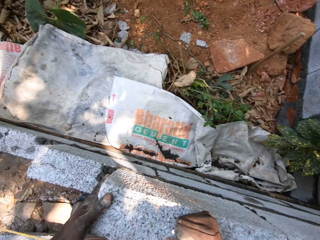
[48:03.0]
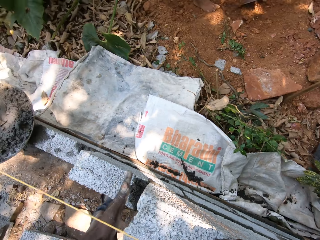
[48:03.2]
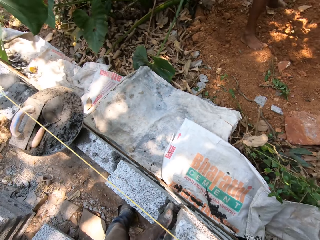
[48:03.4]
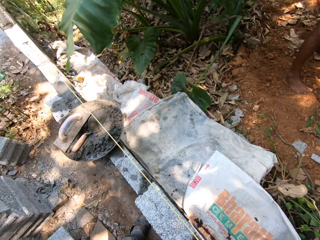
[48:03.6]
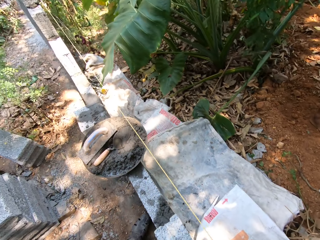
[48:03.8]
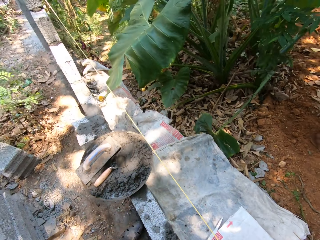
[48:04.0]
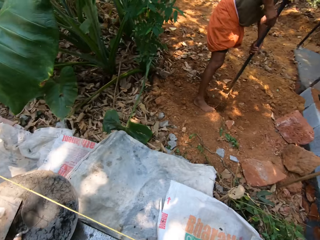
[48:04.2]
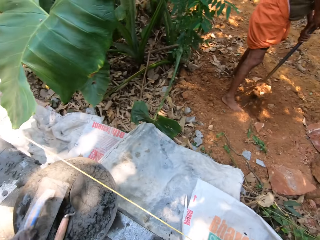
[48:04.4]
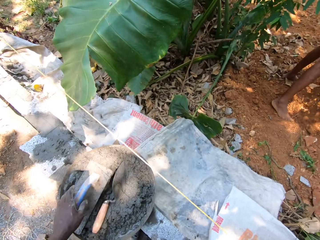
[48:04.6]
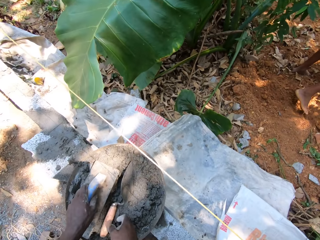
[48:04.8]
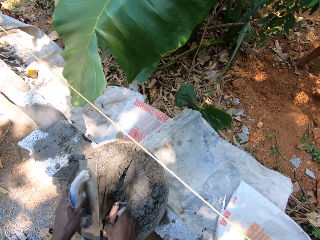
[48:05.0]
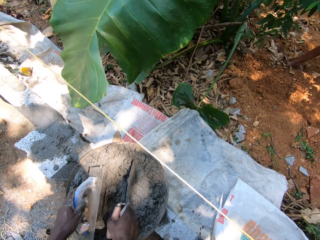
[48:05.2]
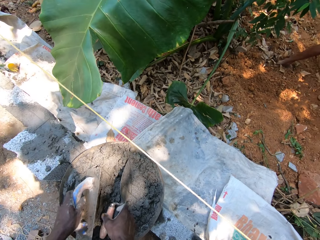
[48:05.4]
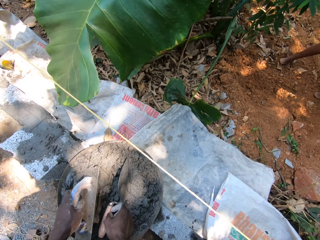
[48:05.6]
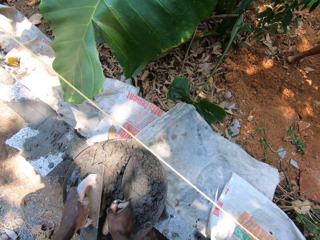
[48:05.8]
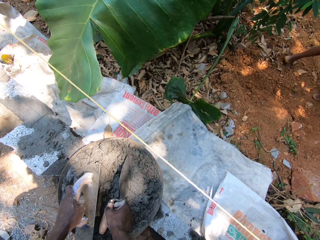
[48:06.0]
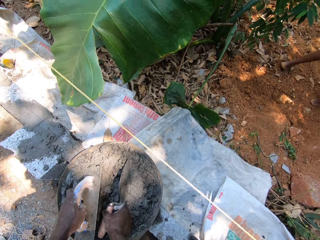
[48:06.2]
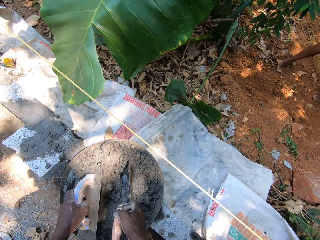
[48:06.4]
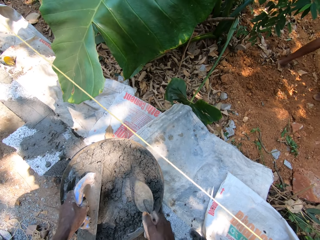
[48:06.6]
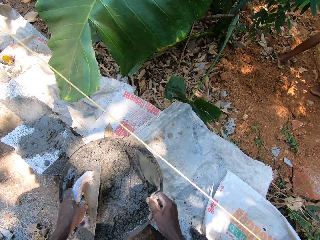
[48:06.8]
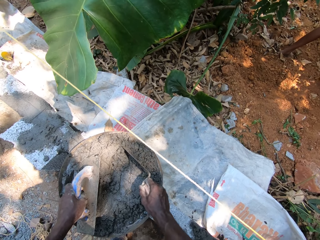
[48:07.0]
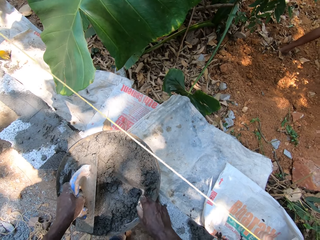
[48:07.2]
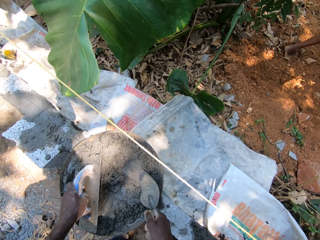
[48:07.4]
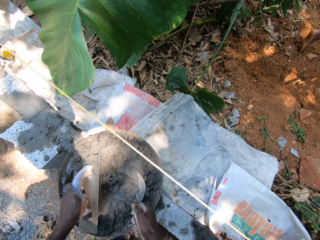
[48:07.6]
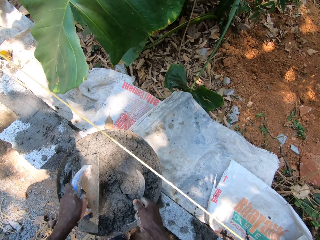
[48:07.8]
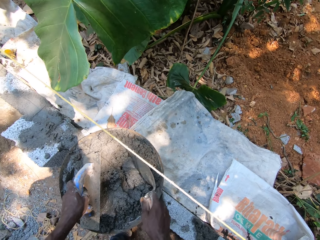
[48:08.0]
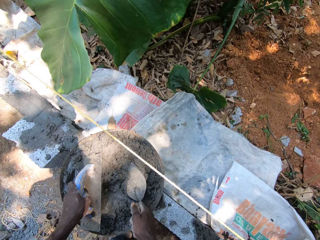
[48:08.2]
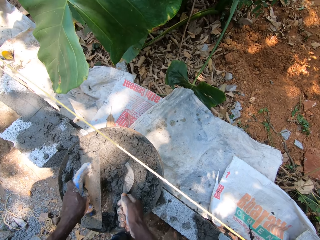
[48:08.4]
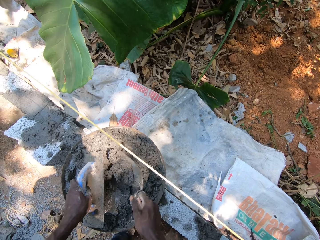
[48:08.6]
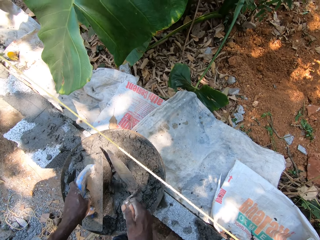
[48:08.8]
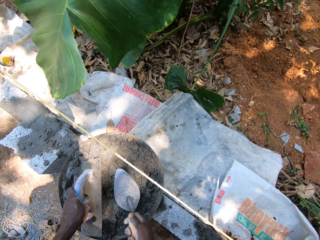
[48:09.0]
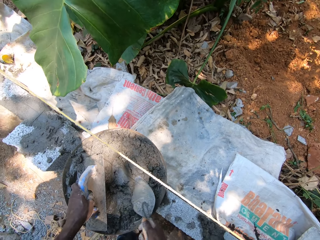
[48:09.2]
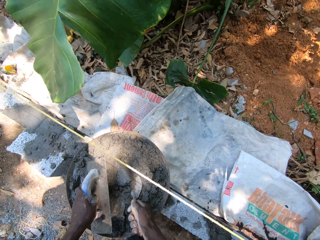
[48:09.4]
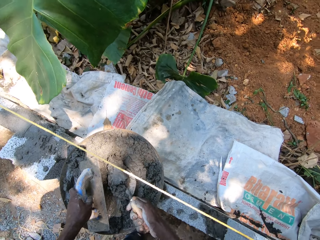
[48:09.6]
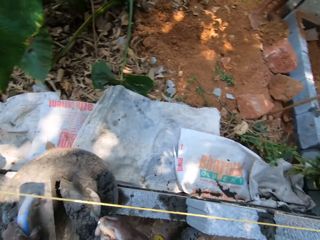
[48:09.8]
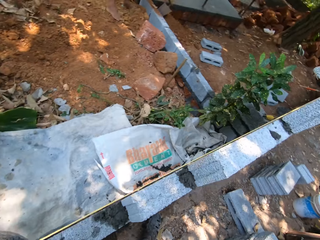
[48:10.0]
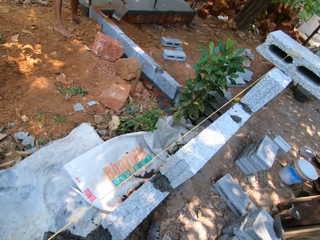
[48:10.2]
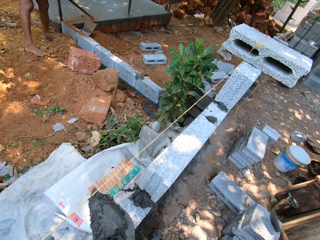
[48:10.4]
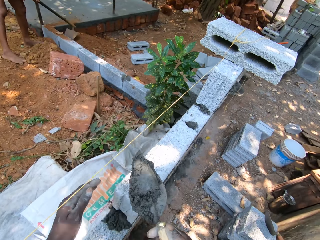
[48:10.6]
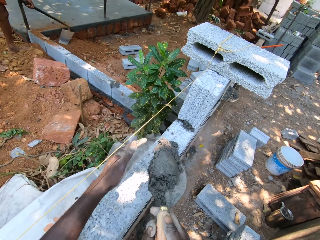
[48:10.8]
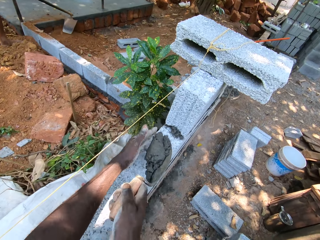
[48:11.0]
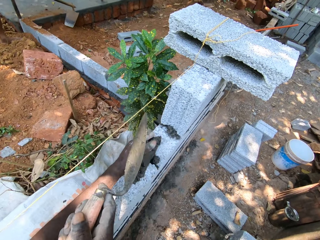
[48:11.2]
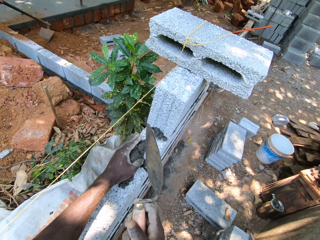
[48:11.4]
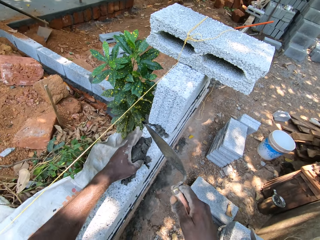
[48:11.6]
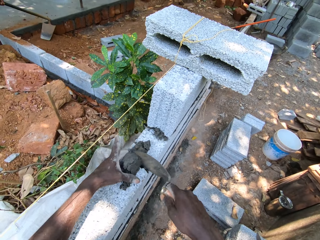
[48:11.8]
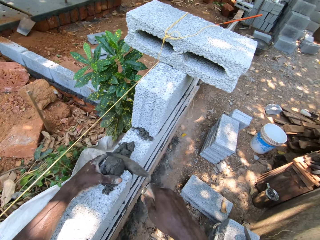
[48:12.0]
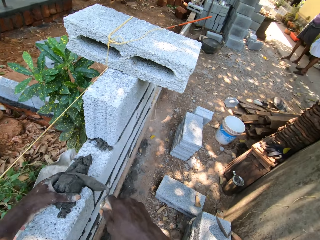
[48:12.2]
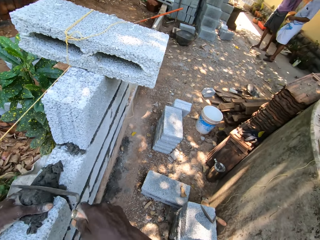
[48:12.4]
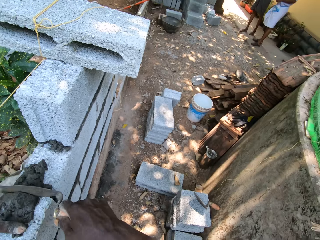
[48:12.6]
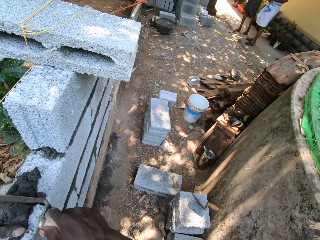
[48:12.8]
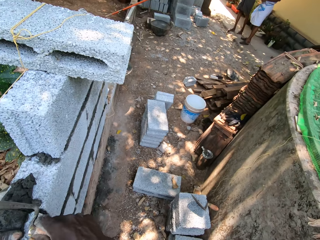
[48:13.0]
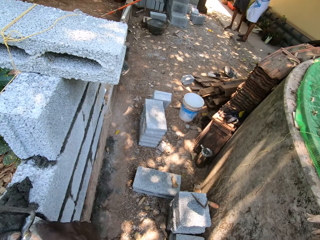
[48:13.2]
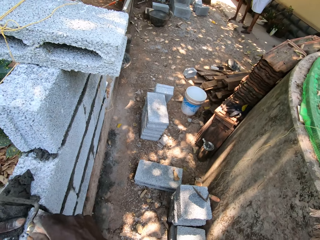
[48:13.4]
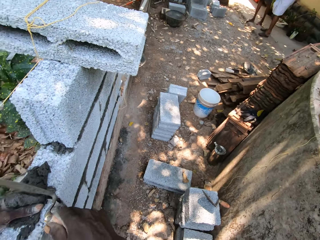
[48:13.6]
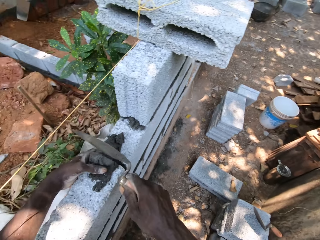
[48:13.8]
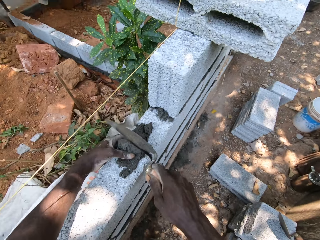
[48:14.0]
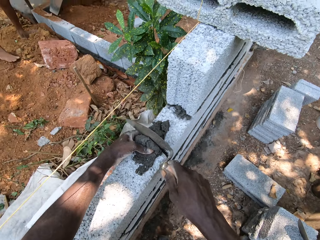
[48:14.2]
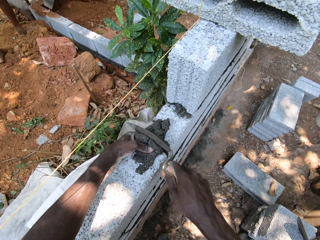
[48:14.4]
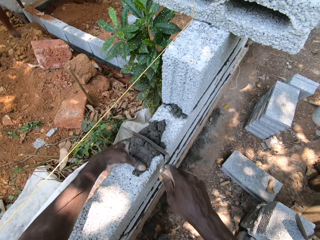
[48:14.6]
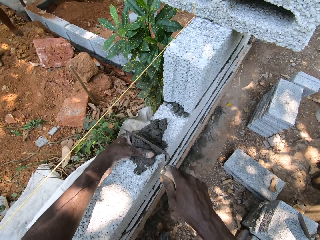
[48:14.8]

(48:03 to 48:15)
The camera wearer picks the hand float from the head pan with his left hand. He picks the hand trowel from the head pan with his right hand. He scoops mortar from the head pan with the hand trowel in his right hand. He puts mortar on the block with the hand trowel and his left hand.

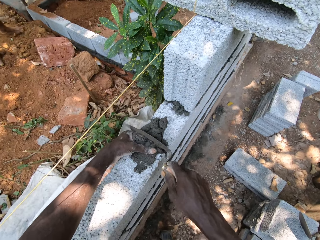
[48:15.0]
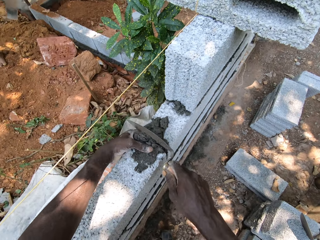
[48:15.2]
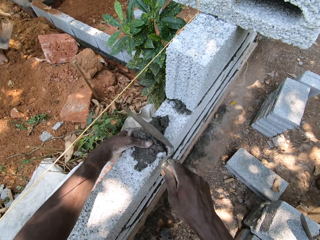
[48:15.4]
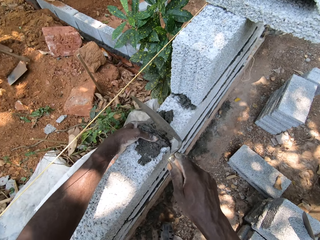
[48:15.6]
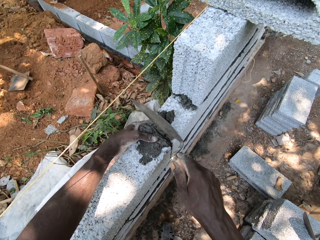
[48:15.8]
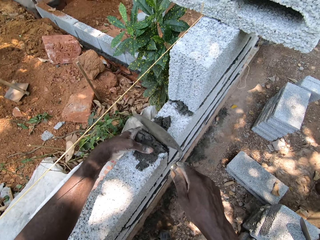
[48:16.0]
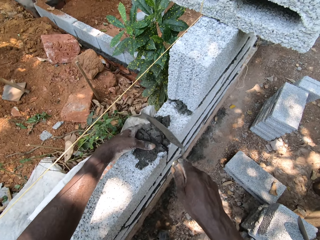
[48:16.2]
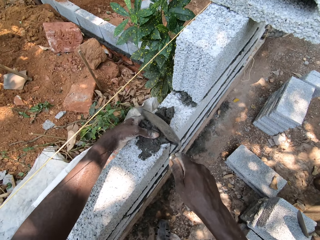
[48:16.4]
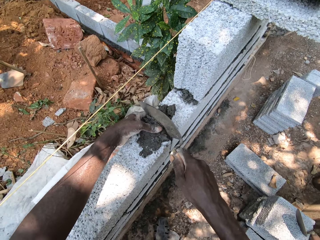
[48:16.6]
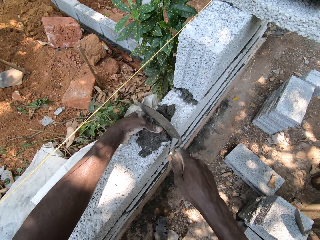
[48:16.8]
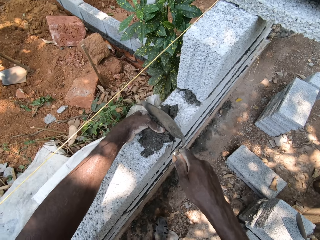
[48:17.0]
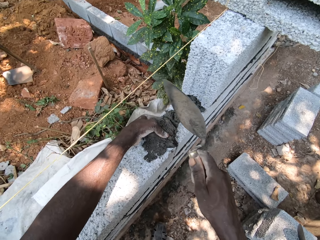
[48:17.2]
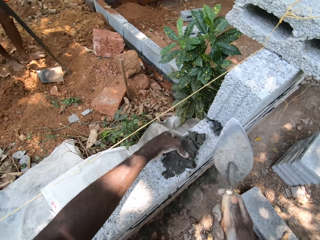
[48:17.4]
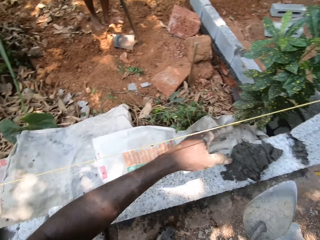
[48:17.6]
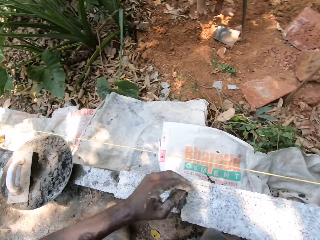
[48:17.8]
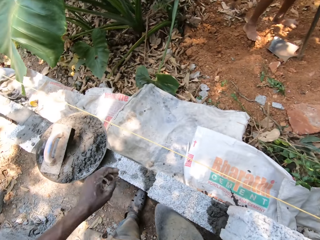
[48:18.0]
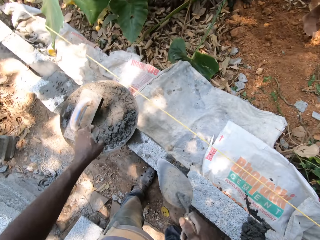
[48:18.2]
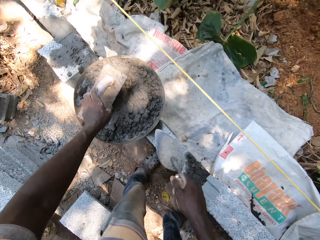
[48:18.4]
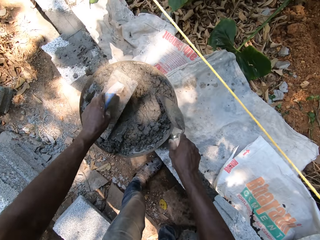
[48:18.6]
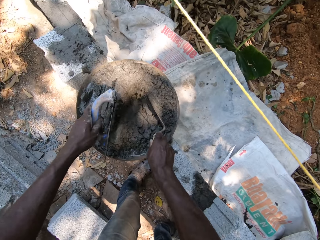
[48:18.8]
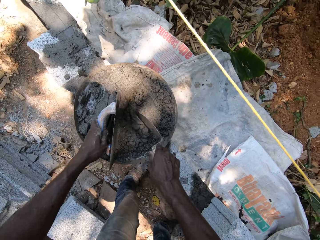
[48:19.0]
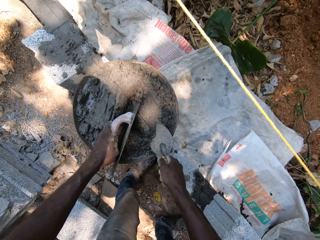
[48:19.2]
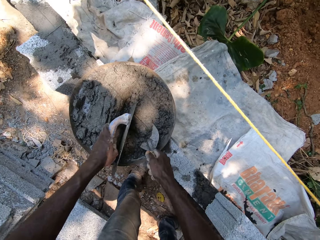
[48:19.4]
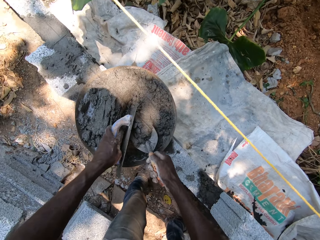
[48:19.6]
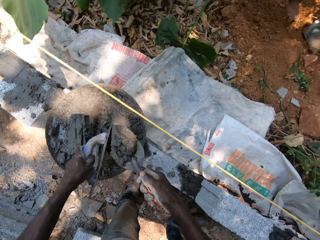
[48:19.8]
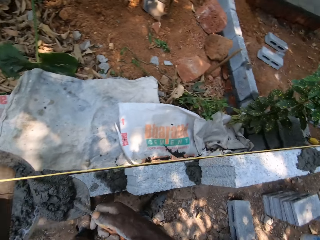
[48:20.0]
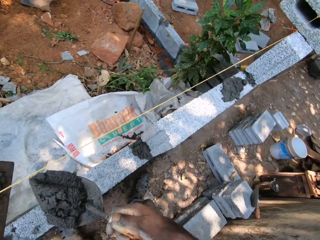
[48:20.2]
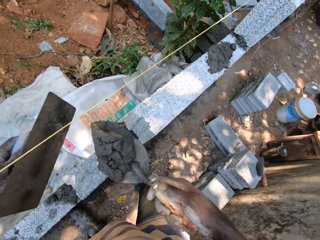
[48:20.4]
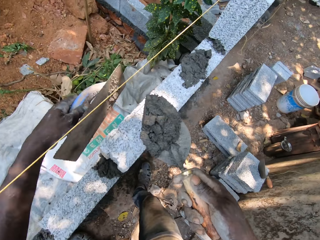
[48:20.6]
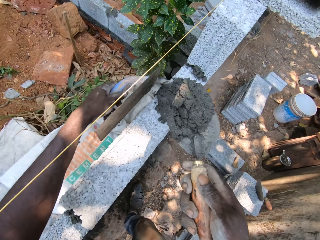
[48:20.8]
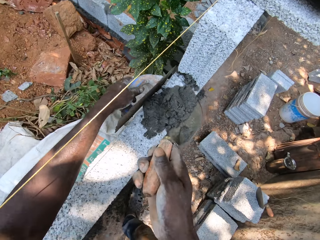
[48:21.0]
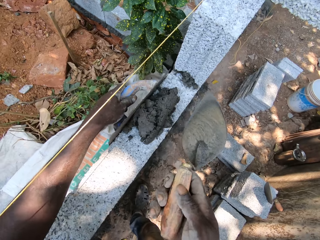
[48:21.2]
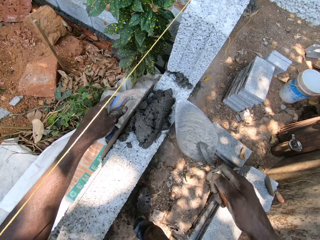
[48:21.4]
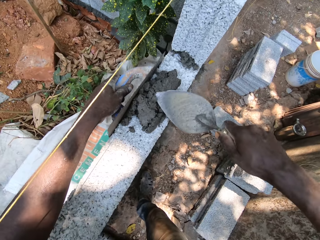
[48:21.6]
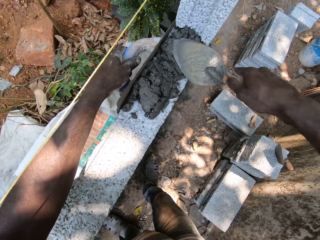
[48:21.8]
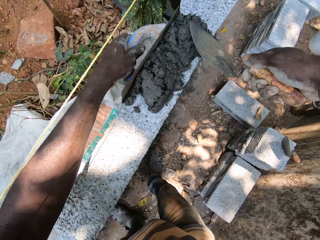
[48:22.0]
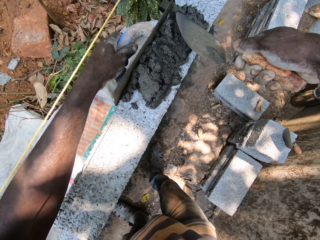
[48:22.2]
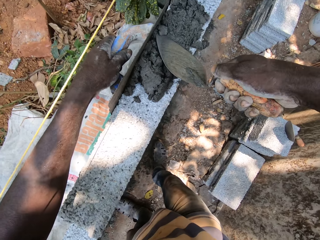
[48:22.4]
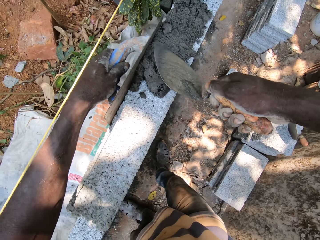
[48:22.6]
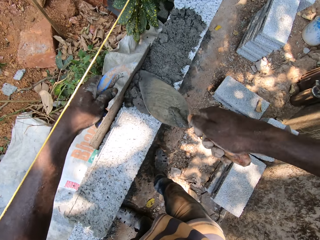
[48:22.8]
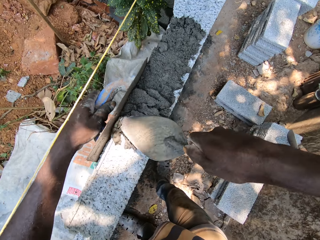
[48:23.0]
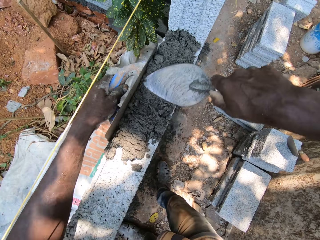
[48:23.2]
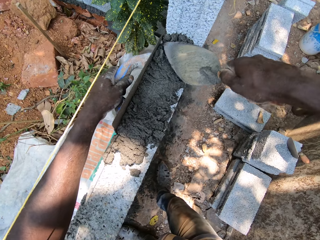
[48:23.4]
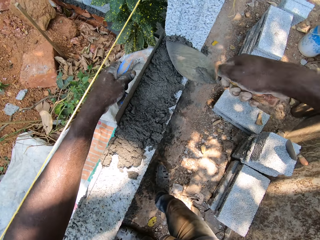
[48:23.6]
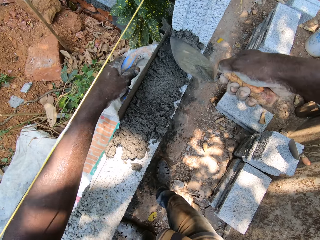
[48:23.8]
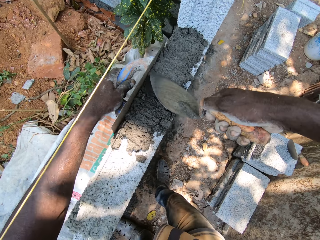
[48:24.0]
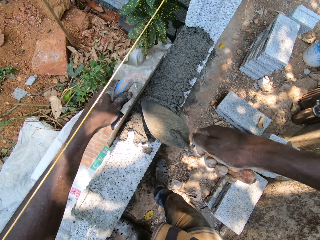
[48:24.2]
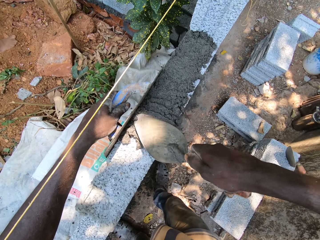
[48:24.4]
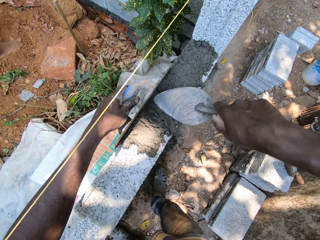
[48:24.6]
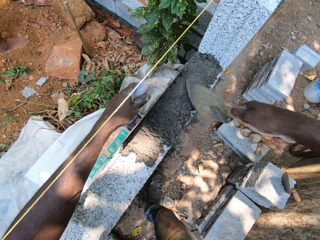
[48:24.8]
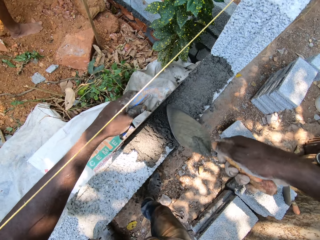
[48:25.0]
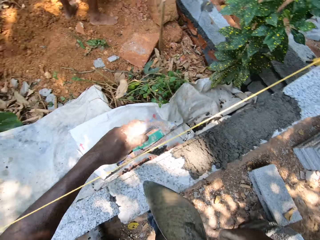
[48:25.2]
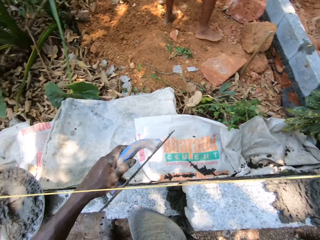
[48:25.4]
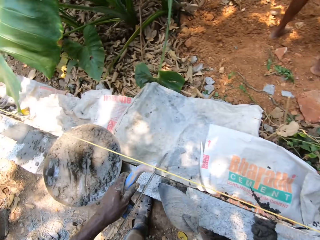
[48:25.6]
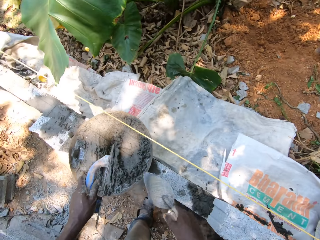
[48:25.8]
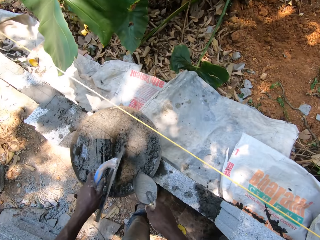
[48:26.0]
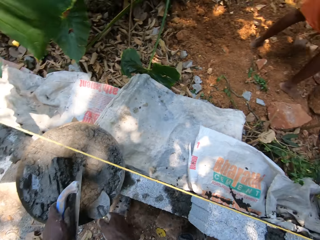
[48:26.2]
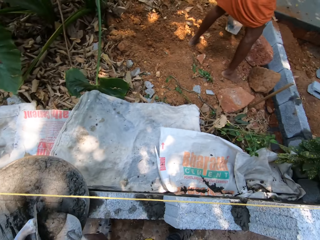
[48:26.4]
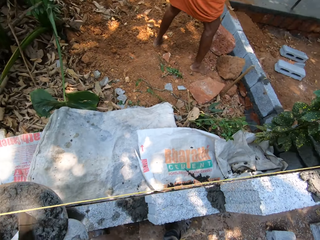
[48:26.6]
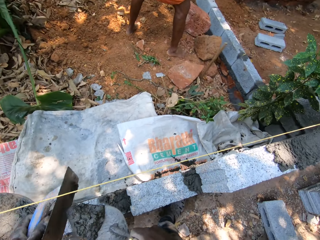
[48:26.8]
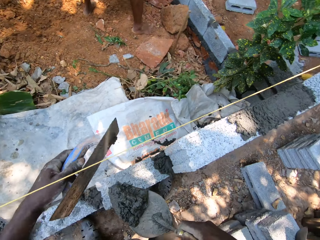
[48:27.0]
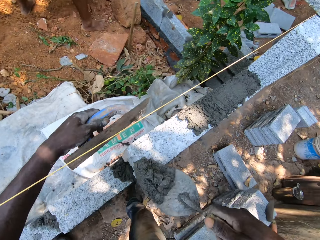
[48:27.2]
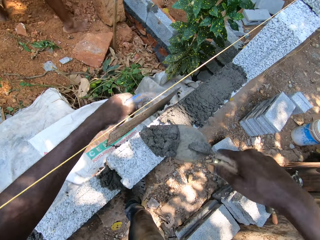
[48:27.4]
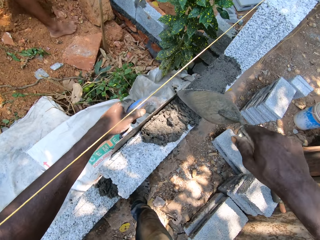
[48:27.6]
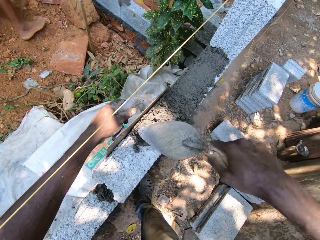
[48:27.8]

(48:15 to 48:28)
The camera wearer picks the hand float from the head pan with his left hand. He scoops mortar from the head pan with the hand trowel in his right hand. He puts mortar on the block with the hand trowel. He guides mortar with the hand float in his left hand. He smoothens mortar on the block with the hand trowel in his right hand. He scoops mortar from the head pan with the hand trowel in his right hand. He puts mortar on the block with the hand trowel. He guides mortar with the hand float in his left hand.
